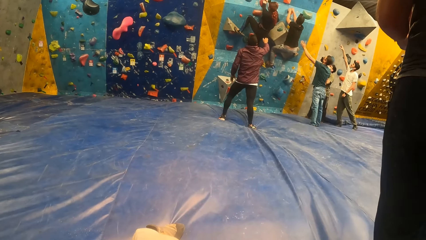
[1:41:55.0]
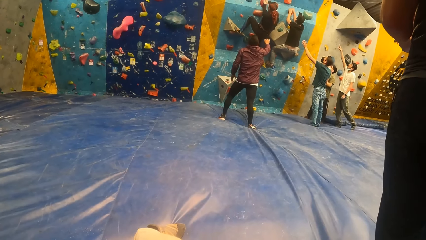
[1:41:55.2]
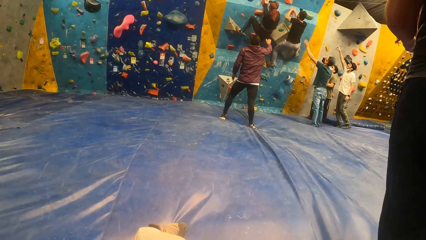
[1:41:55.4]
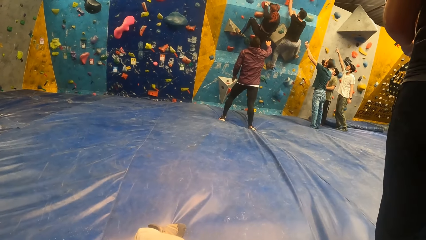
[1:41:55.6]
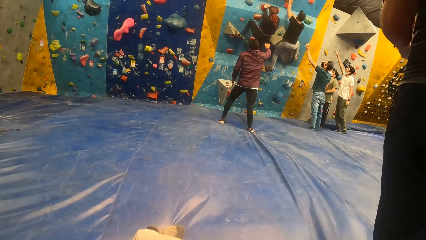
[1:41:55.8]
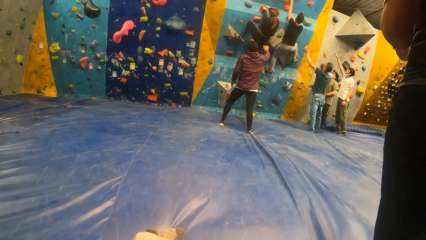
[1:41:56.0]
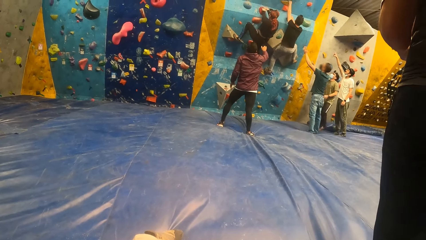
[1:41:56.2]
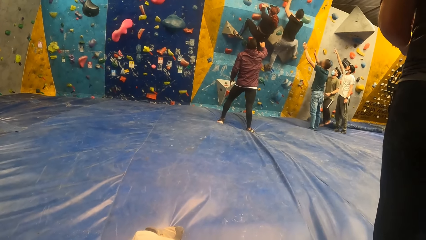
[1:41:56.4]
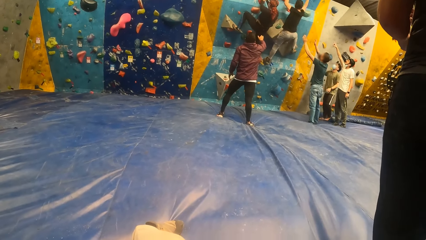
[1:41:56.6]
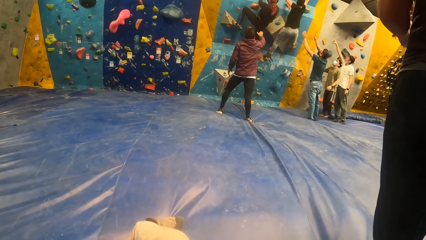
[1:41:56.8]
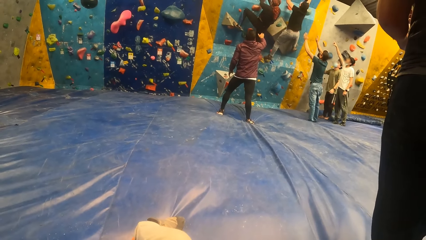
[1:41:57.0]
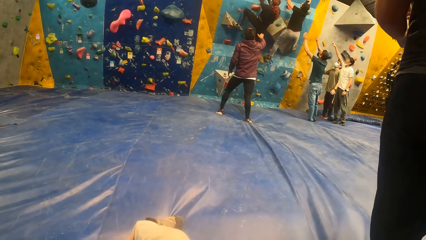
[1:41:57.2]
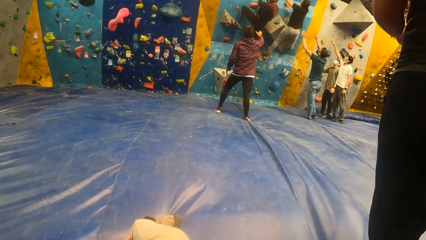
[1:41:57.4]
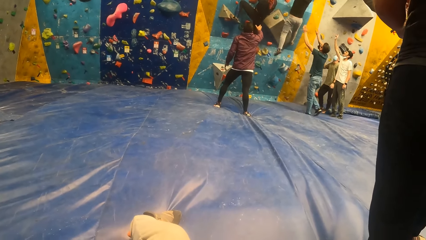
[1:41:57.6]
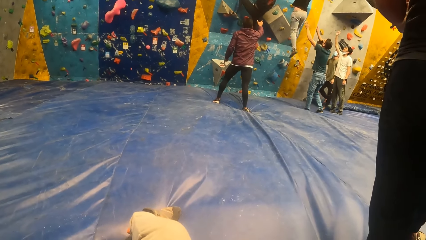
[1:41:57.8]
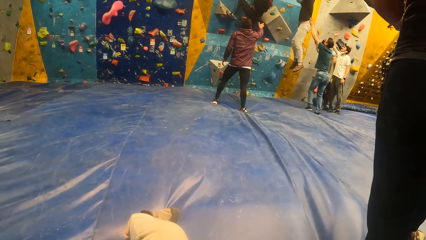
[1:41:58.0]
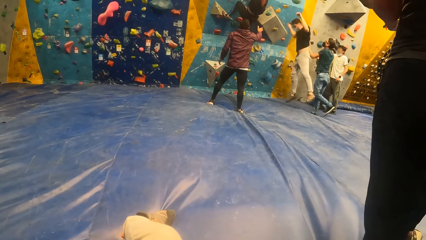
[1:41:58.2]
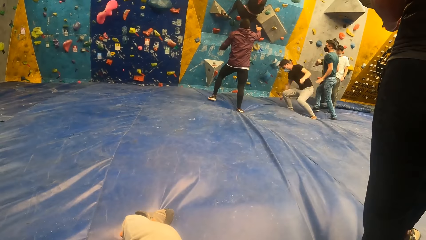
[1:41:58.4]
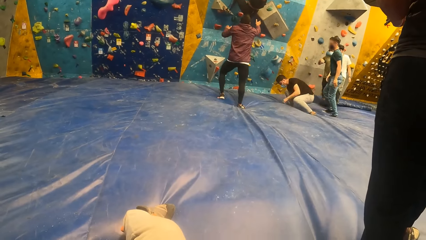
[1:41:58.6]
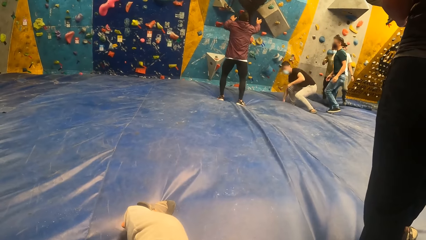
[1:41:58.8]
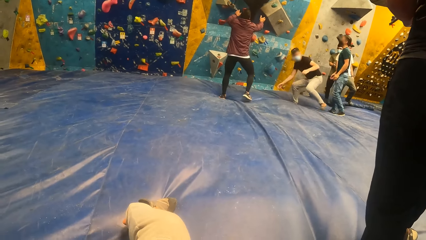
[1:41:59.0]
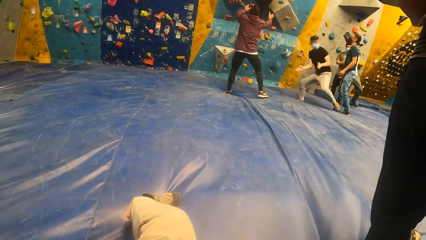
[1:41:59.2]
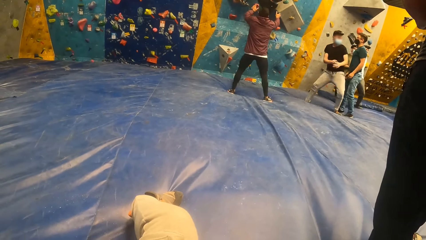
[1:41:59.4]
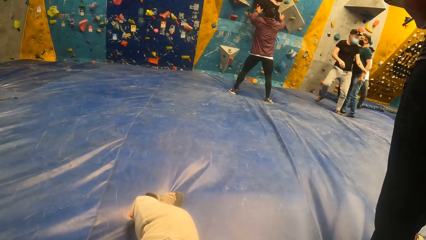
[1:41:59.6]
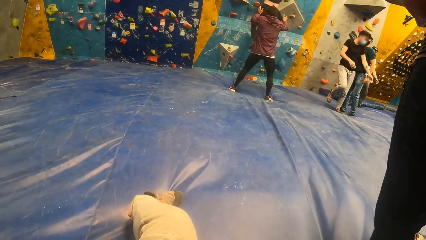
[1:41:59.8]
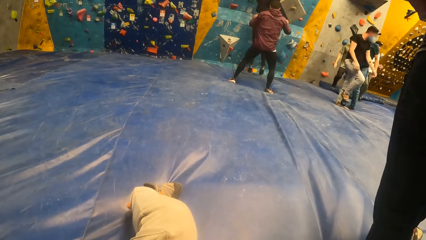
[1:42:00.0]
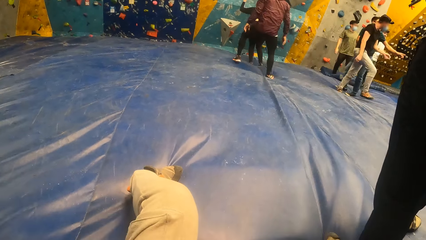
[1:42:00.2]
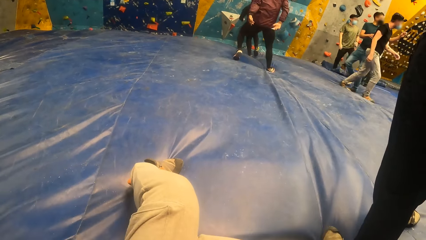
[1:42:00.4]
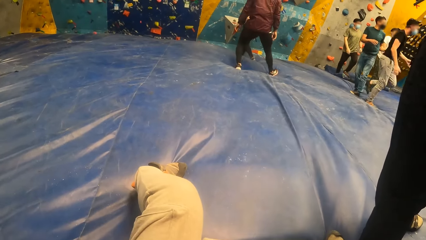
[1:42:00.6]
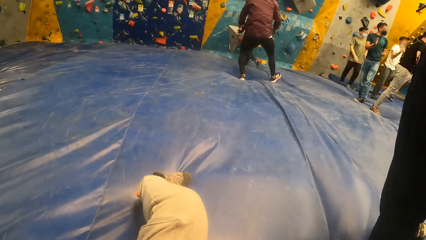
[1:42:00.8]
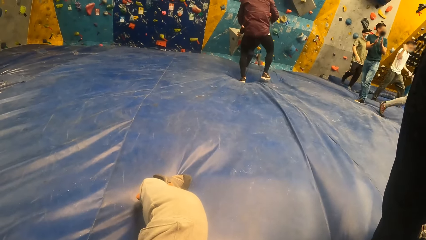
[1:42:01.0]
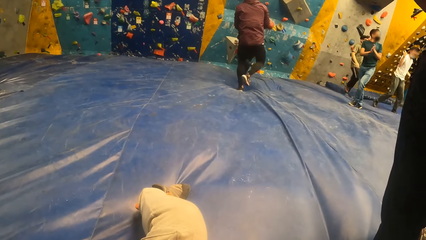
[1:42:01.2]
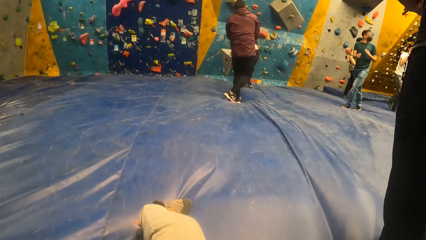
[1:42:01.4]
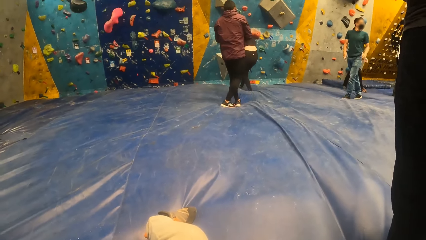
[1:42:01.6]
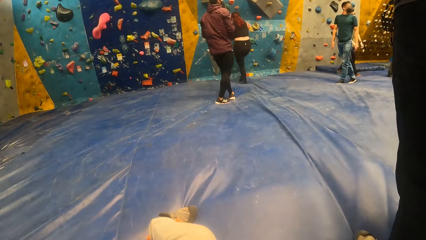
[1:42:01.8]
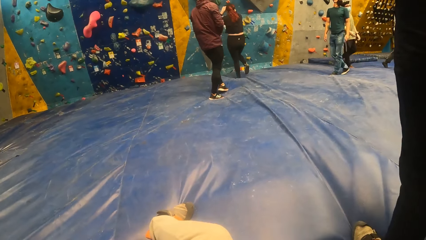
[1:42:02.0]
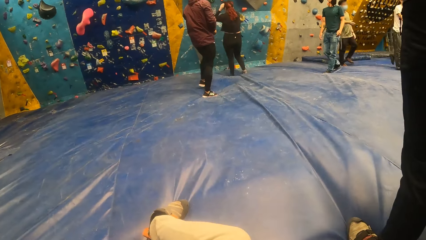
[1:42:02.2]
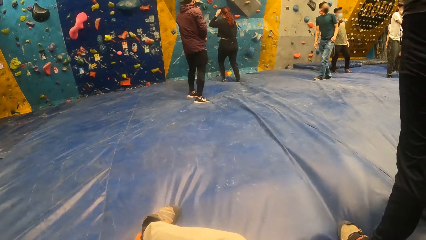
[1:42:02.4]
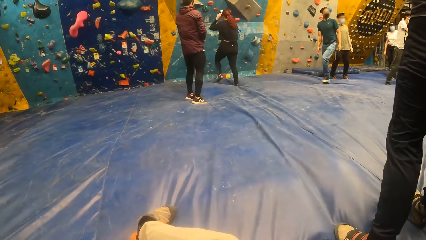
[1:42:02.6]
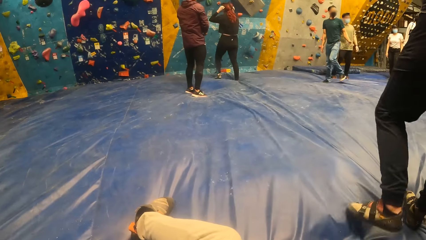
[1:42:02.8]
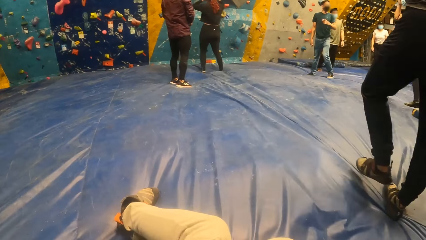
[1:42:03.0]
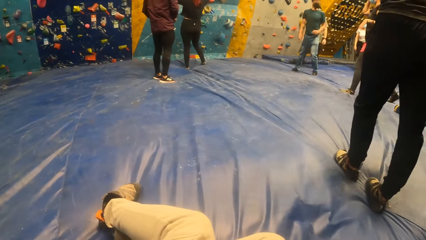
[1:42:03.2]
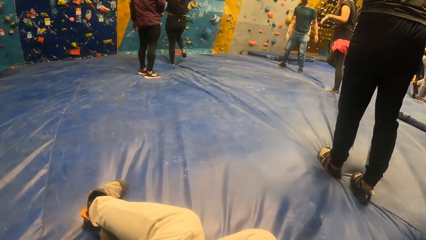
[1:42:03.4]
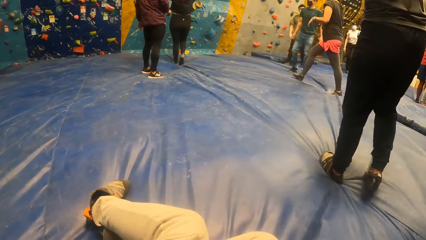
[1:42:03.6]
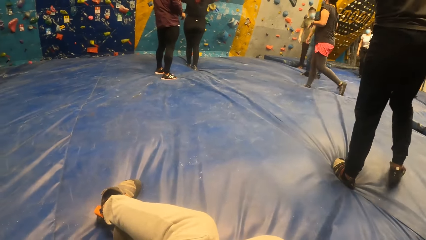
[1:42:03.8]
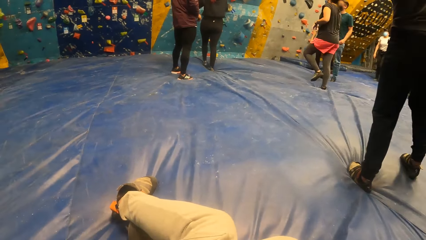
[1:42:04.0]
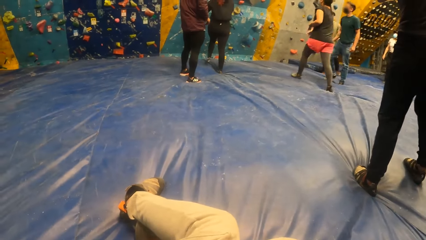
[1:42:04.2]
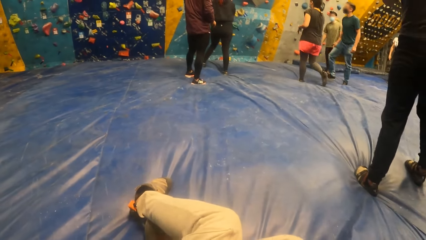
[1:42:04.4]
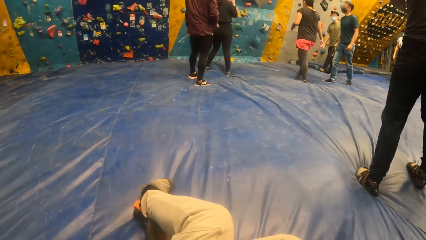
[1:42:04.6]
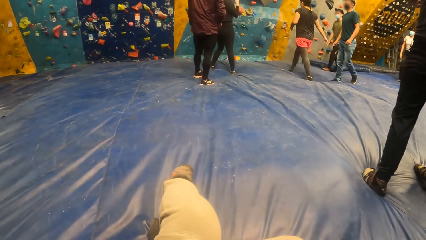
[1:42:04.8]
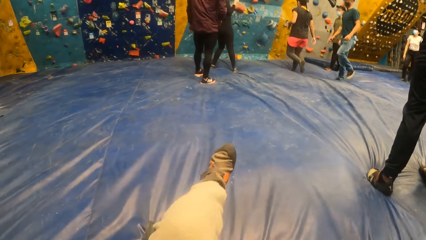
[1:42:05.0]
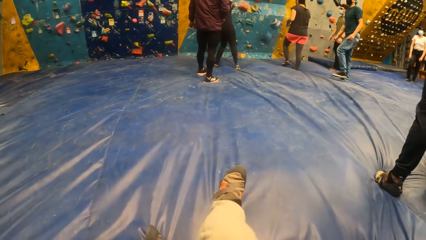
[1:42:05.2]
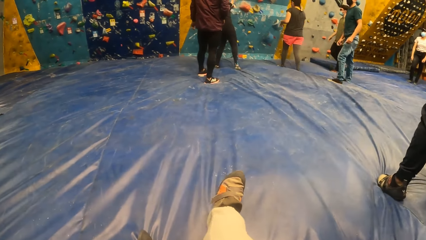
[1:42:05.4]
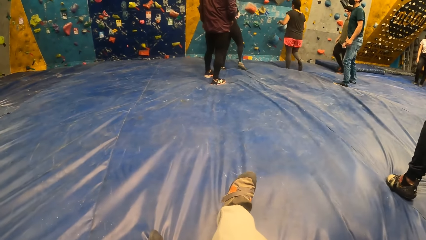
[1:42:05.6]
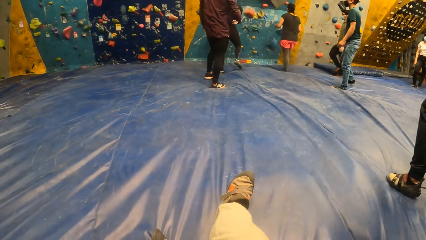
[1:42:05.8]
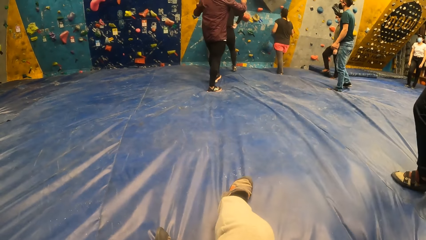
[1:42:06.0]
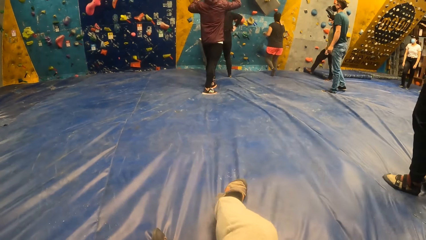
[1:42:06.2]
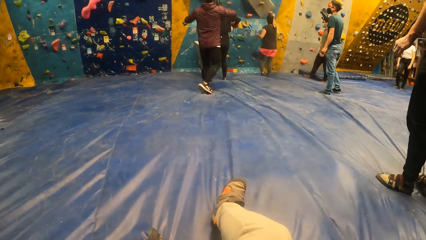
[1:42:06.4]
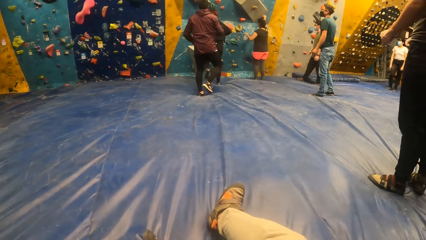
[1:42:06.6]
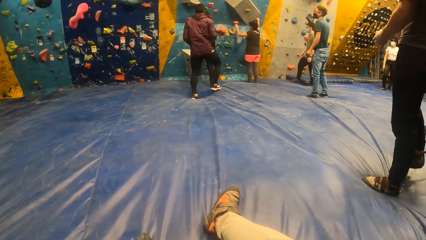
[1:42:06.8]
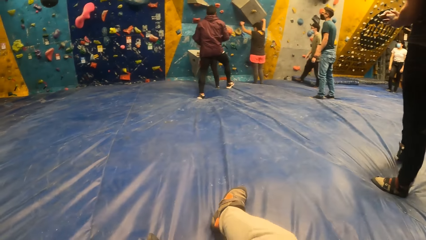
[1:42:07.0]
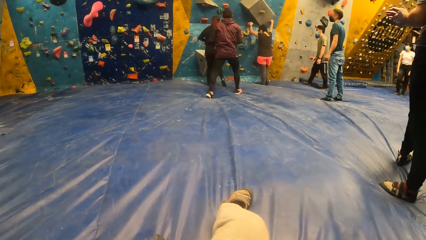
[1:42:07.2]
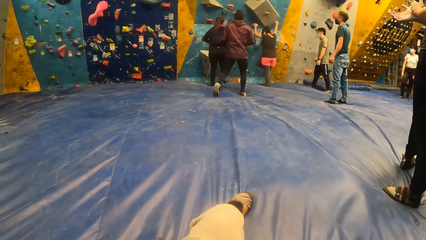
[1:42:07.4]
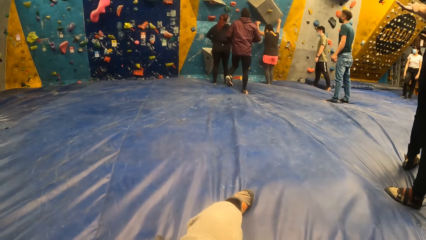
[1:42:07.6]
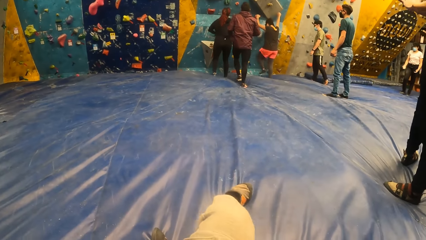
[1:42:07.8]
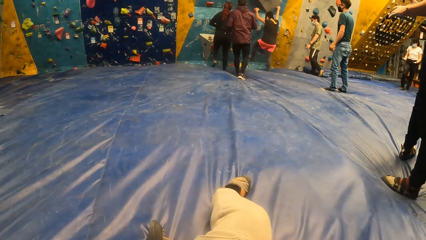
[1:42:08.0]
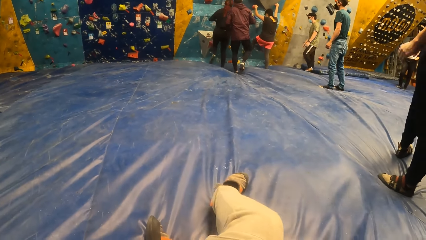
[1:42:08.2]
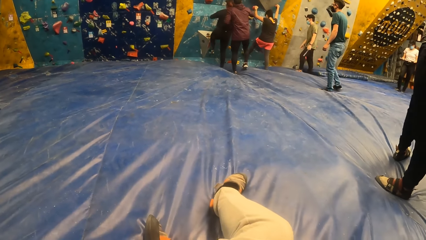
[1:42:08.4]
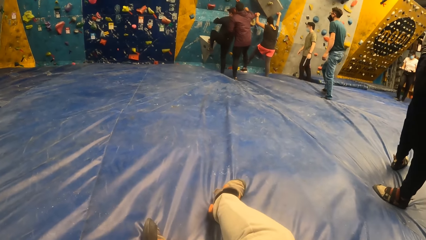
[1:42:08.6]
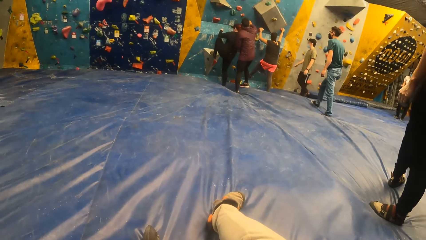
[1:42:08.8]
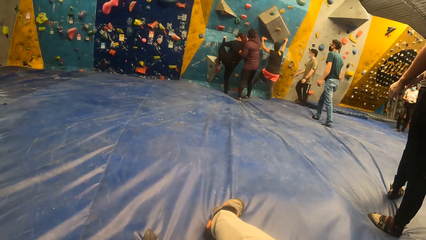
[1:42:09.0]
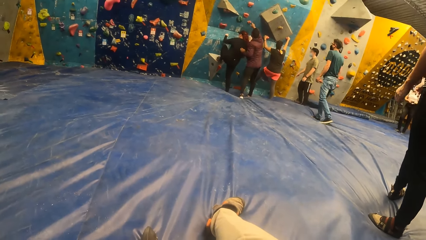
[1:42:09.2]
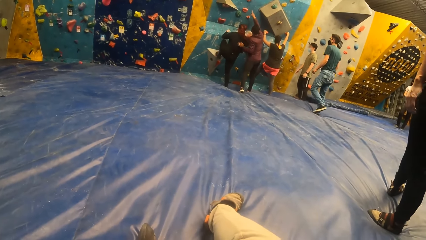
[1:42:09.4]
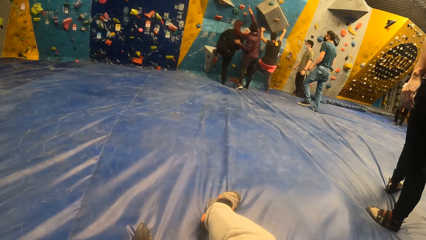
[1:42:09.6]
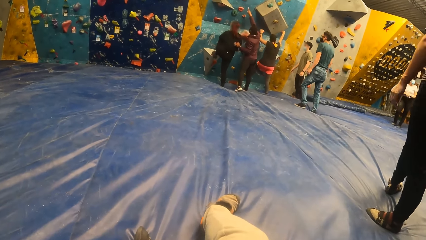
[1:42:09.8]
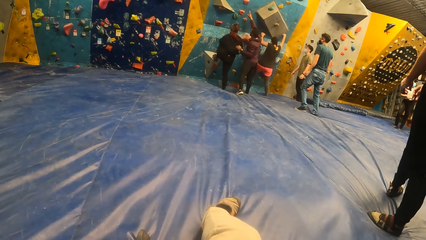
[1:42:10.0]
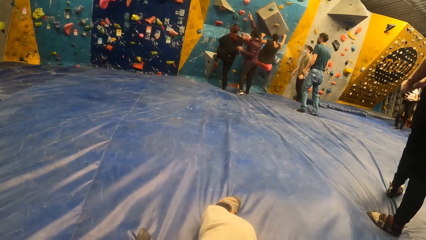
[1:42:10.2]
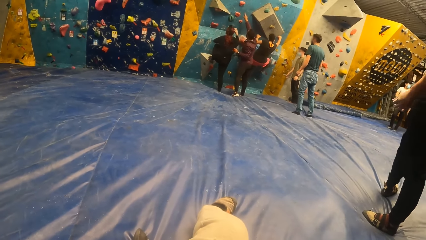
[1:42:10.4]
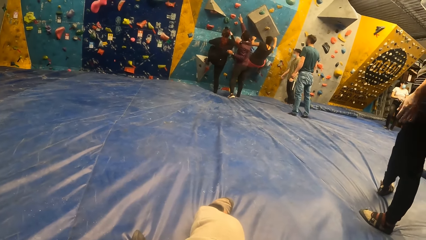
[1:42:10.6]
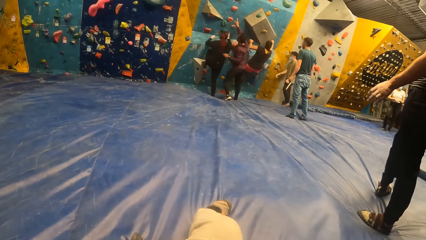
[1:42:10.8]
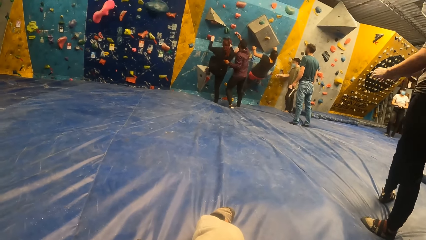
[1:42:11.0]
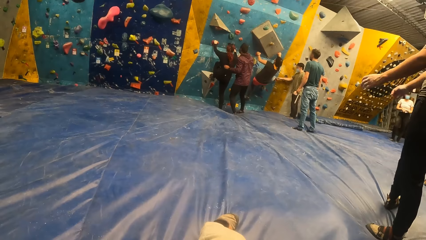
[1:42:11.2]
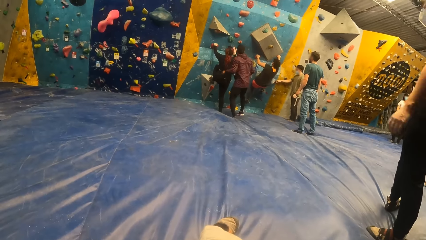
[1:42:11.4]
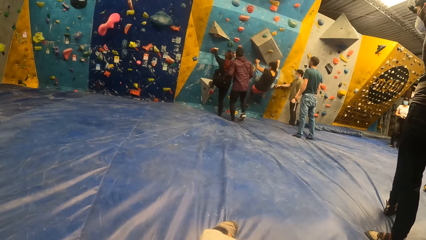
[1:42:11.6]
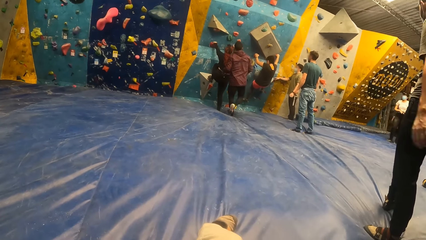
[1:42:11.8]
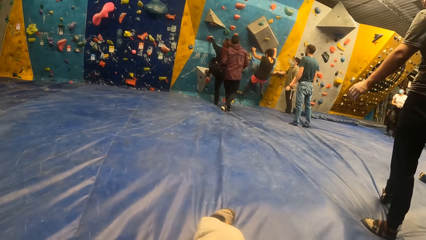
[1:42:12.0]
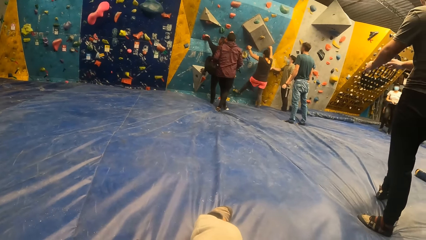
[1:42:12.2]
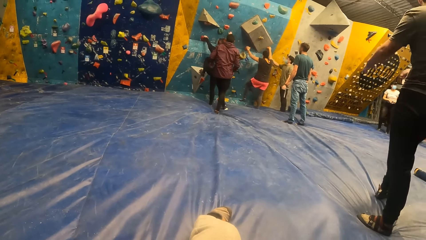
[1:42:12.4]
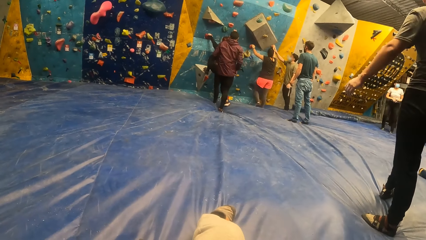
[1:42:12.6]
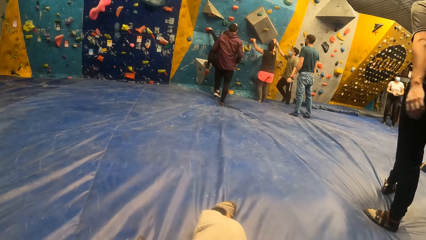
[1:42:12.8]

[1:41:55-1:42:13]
The man falls off the bouldering wall. The woman falls off the bouldering wall. The camera wearer moves a leg. Another woman approaches the bouldering wall. The camera wearer moves a leg. The other woman grabs the attachments on the bouldering wall.
